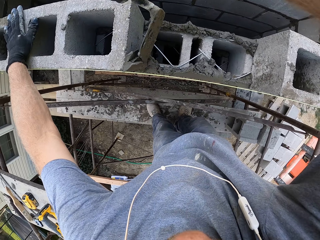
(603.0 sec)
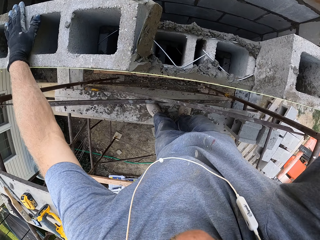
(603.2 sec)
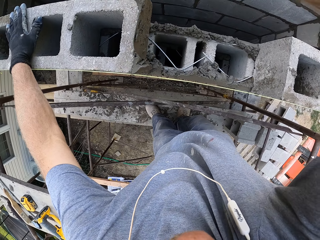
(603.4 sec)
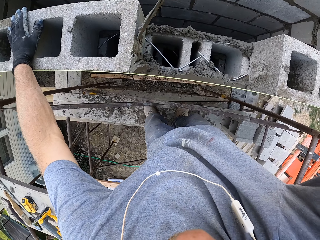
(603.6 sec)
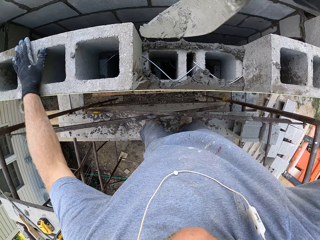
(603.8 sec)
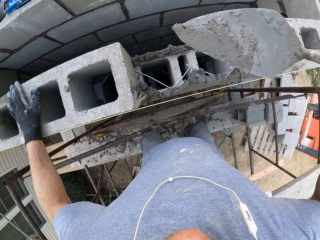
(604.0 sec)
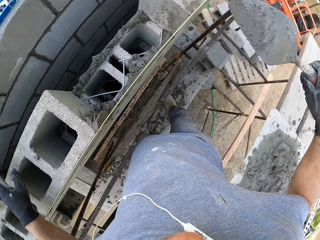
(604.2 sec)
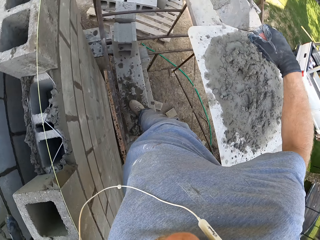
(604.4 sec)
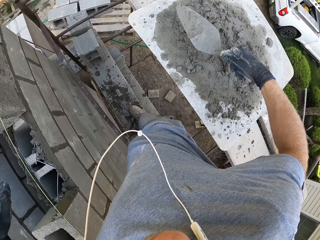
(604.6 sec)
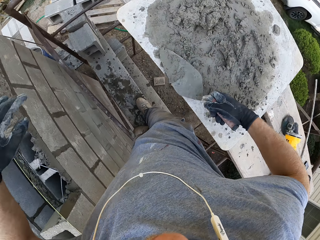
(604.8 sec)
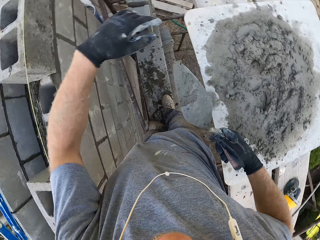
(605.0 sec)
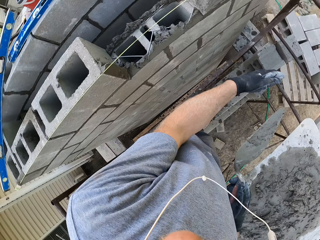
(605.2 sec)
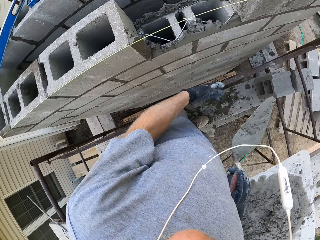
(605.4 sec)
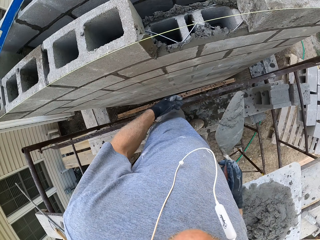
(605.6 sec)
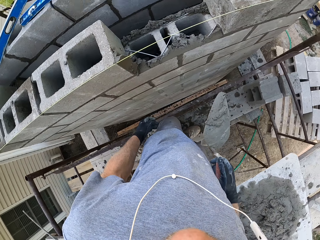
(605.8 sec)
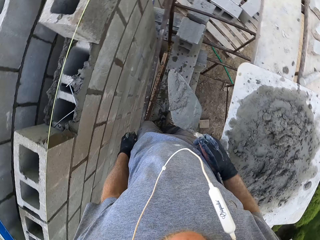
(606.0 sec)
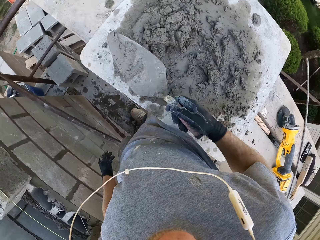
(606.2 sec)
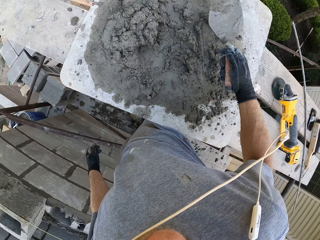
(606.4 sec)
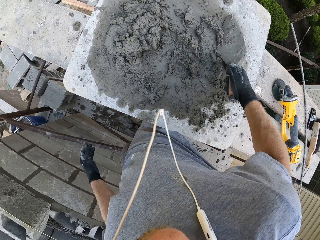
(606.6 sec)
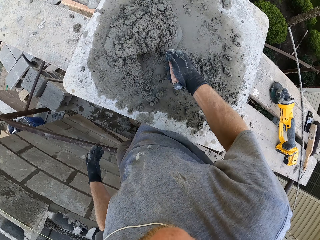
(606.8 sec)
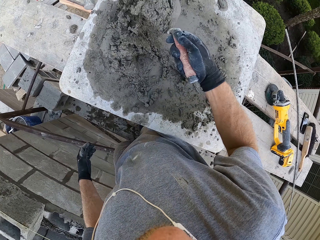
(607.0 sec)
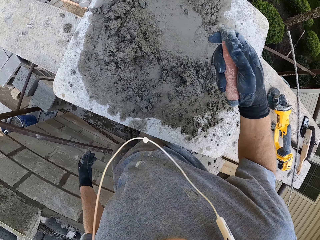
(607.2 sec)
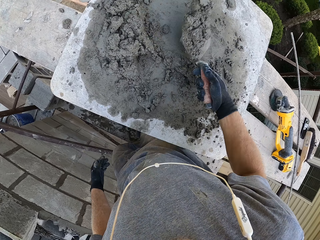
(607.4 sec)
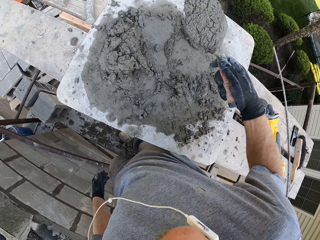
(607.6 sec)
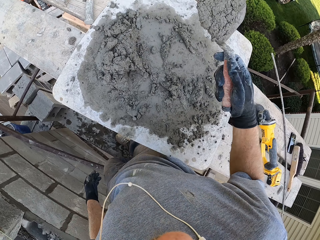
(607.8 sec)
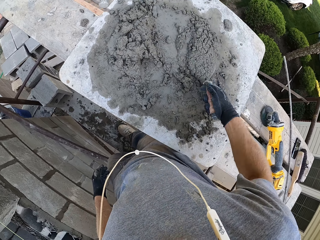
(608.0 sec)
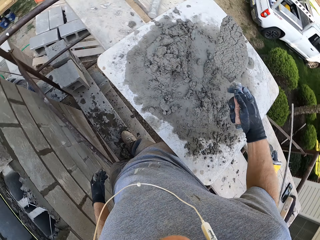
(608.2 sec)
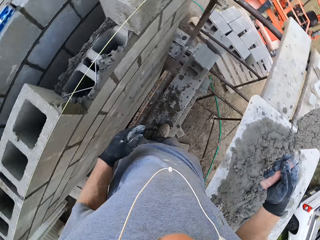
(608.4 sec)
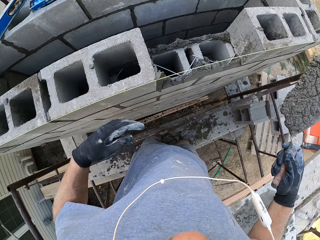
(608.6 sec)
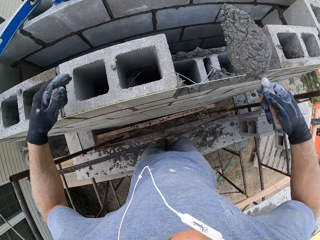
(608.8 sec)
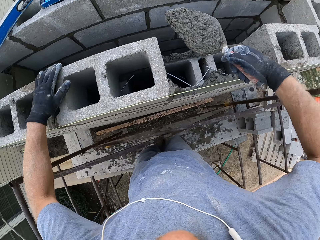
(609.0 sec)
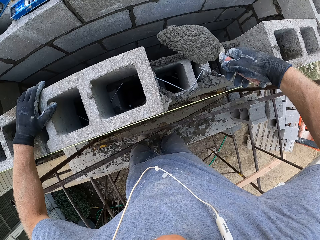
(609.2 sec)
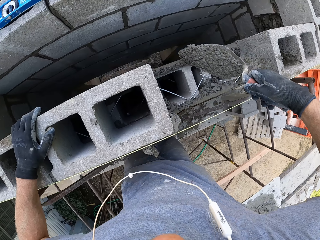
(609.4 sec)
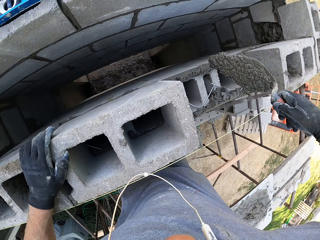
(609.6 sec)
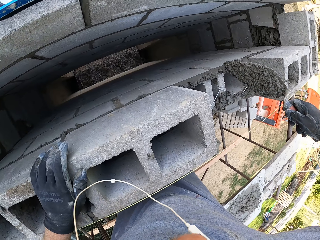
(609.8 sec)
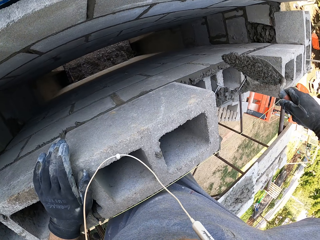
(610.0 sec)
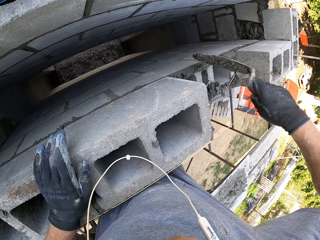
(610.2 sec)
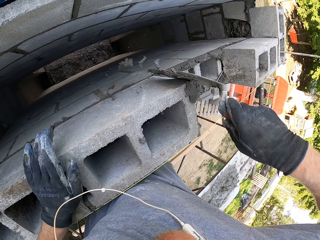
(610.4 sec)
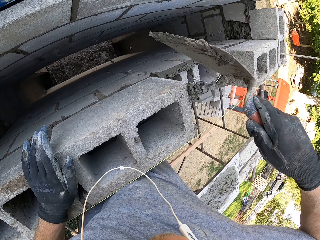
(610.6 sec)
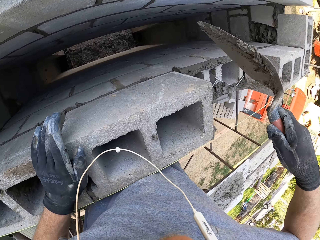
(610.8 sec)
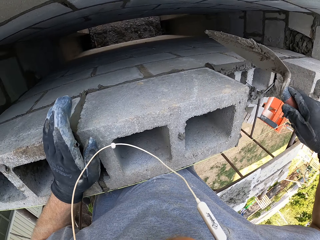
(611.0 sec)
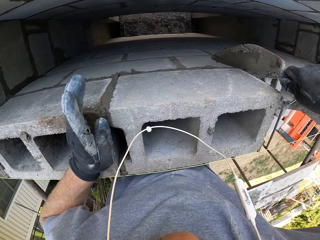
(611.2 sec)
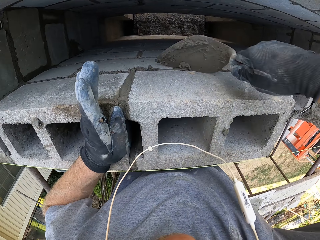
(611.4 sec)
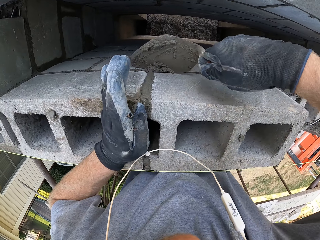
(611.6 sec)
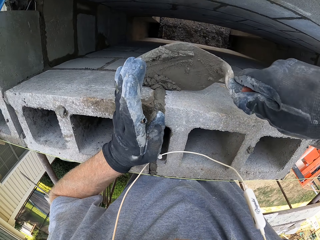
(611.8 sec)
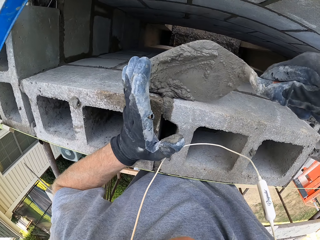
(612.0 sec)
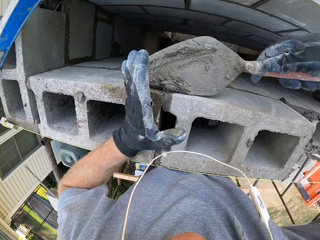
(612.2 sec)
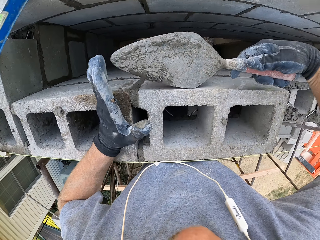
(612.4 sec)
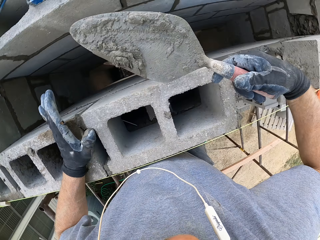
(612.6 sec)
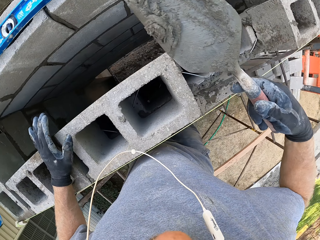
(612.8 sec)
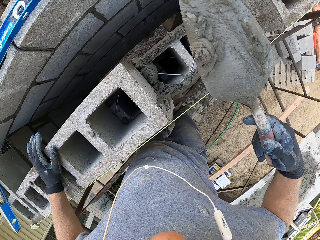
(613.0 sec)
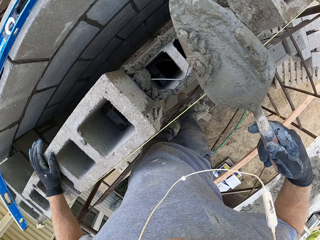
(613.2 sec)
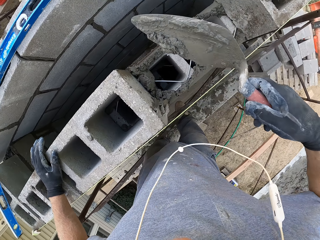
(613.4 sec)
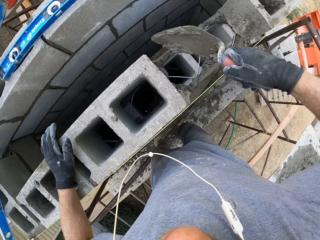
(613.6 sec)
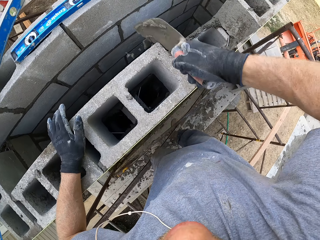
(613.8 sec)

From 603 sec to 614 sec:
The camera wearer smears the cement mix on the brick. They look at the wall. They scoop the cement mix with the right hand. They smear the cement mix on the brick. They scoop the cement mix with the right hand.

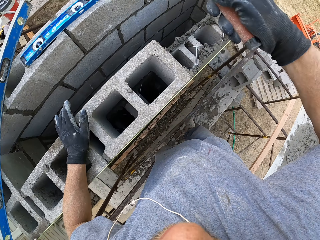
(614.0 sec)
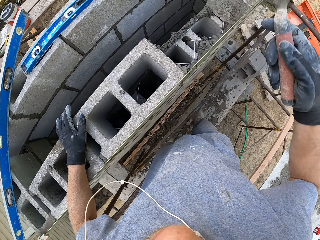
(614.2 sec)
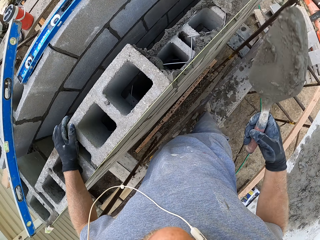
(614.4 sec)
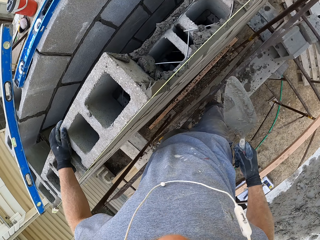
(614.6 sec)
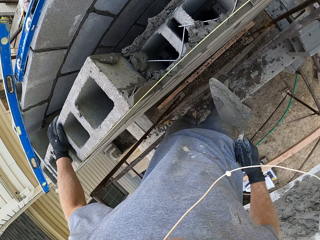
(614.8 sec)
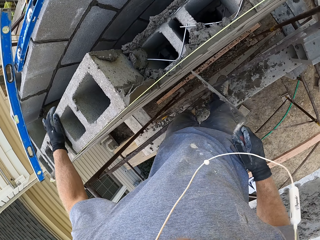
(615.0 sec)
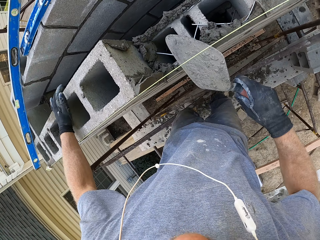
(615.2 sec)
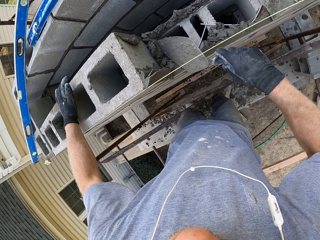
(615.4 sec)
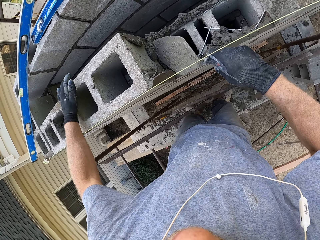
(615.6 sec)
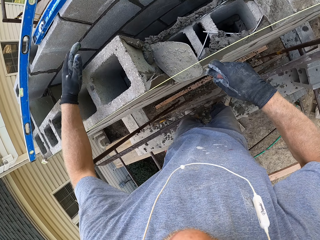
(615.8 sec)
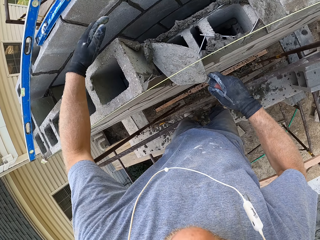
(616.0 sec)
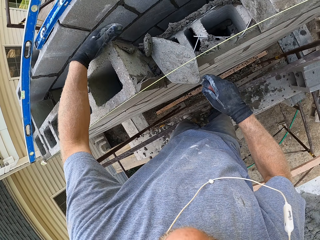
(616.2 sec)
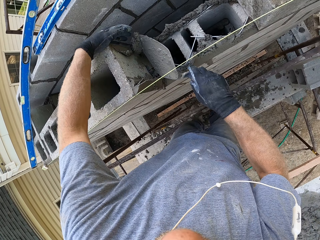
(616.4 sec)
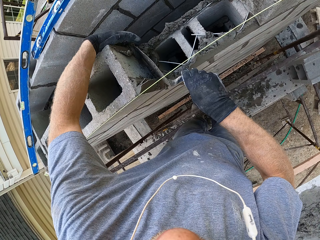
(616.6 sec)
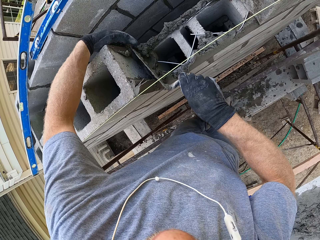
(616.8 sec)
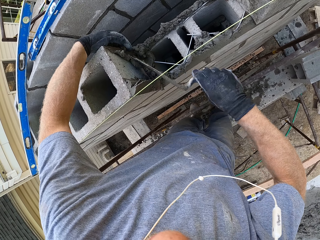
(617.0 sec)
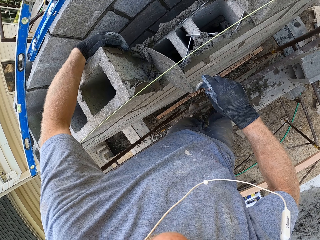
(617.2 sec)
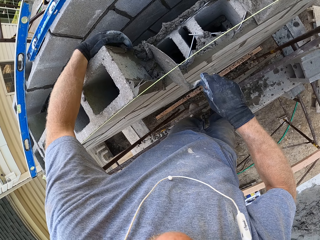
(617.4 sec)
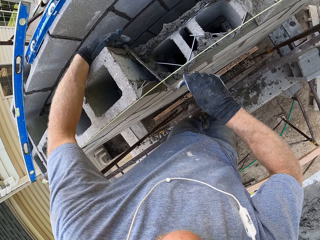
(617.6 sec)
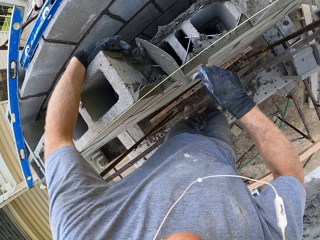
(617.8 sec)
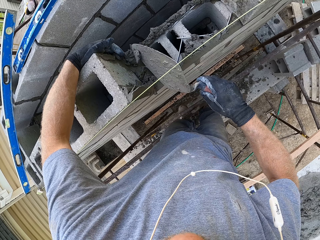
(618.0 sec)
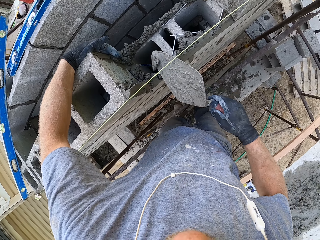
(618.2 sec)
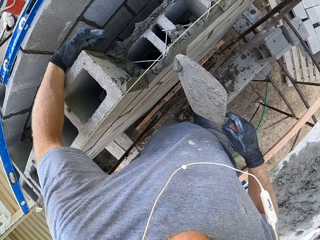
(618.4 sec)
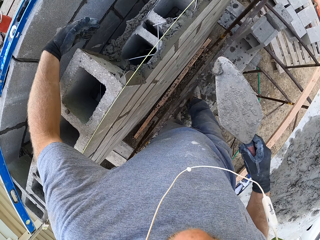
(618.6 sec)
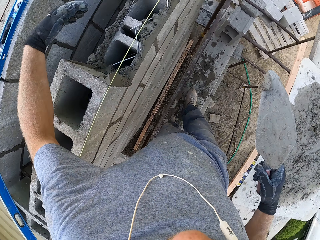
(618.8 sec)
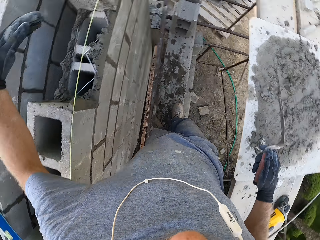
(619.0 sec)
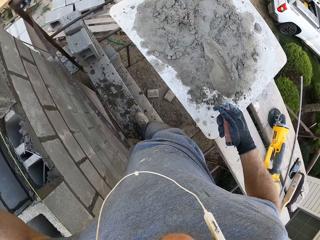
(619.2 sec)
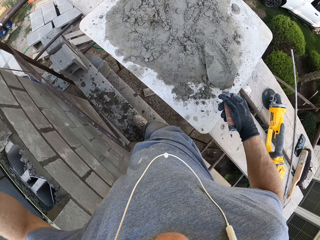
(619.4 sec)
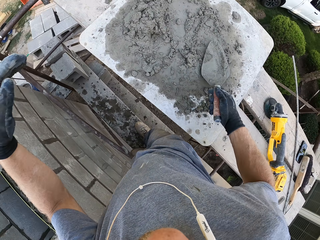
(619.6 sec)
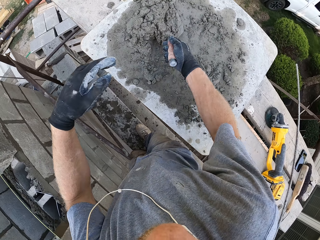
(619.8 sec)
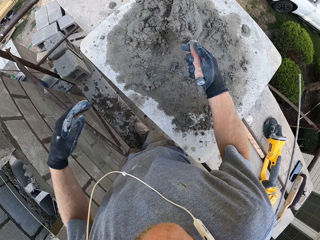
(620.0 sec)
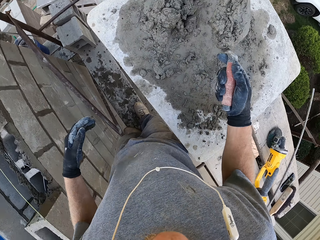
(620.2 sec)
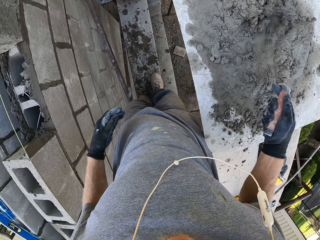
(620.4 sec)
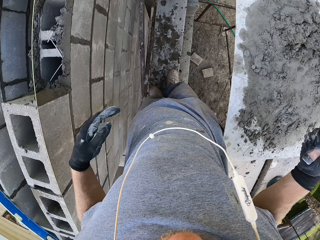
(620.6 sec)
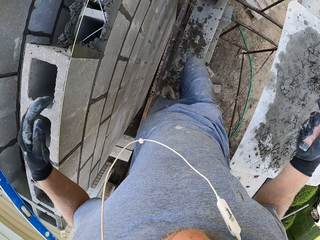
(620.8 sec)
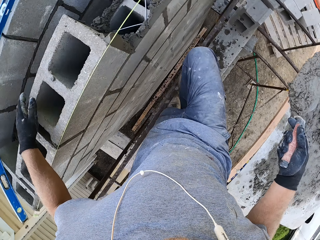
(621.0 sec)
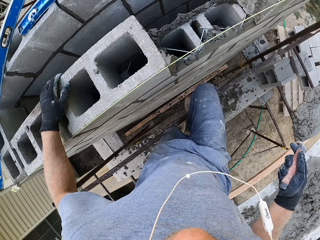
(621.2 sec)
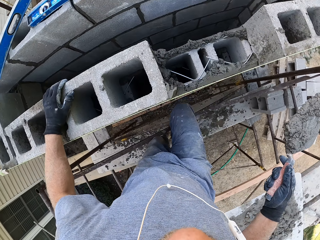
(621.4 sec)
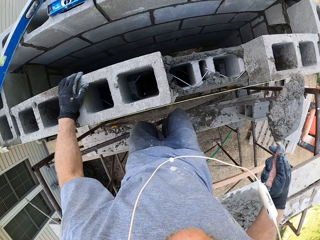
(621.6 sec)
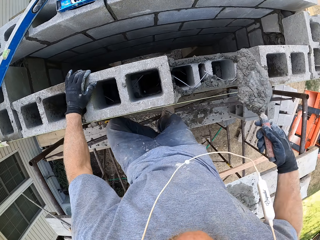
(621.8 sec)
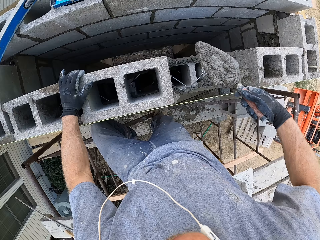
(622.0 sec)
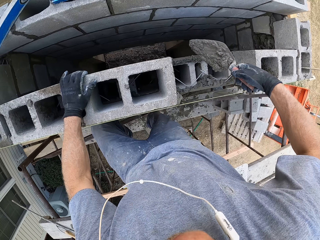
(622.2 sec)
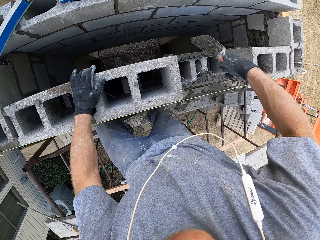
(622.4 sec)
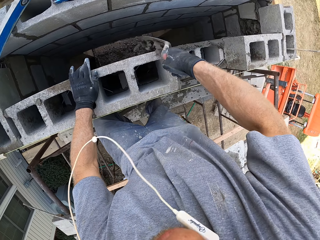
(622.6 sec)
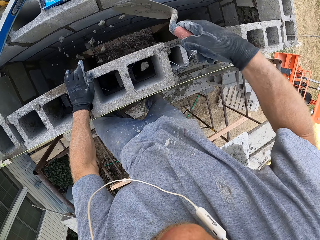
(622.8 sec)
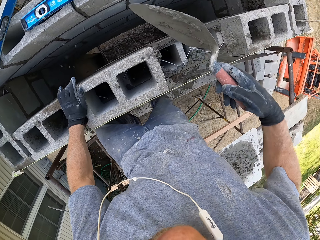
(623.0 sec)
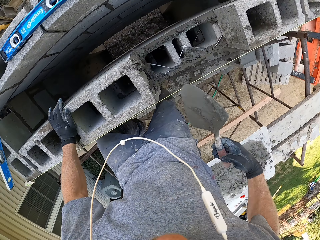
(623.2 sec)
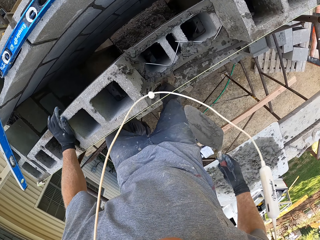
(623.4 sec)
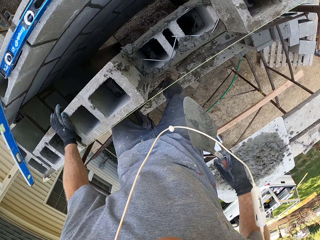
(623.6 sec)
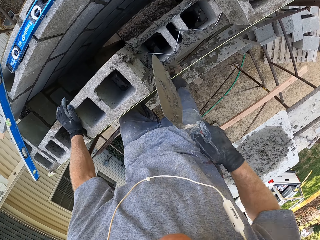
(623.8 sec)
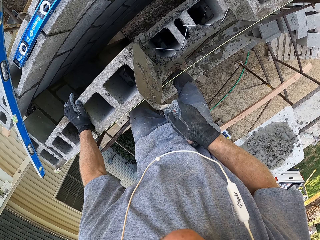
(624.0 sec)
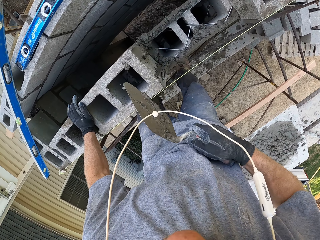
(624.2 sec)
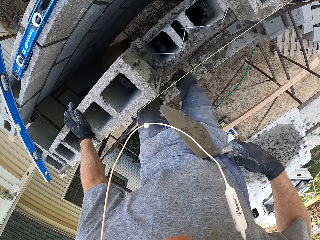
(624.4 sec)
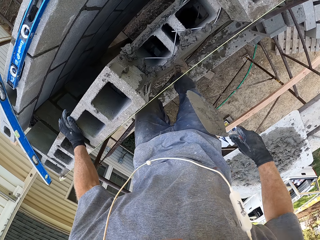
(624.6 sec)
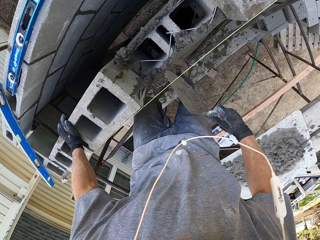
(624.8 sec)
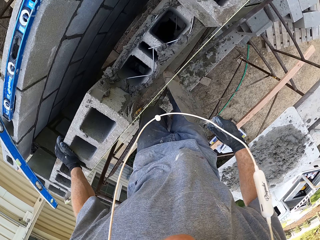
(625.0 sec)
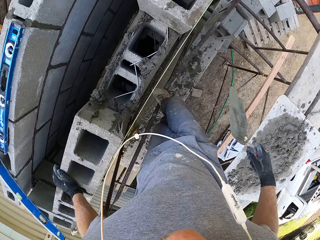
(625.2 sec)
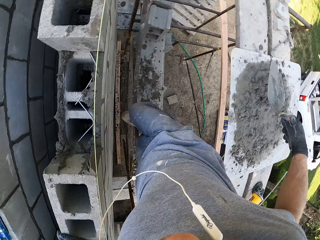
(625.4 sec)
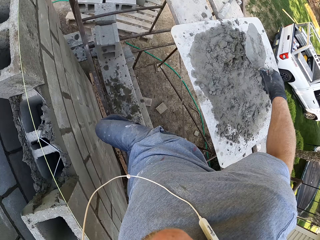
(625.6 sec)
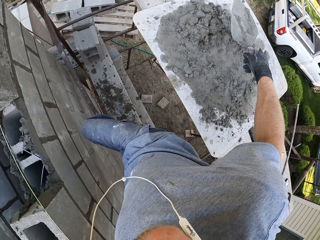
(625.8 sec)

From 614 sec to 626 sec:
The camera wearer smears the cement mix on the brick. They smear the cement mix on the brick again. They scoop the cement mix with the right hand. They smear the cement mix on the brick.
